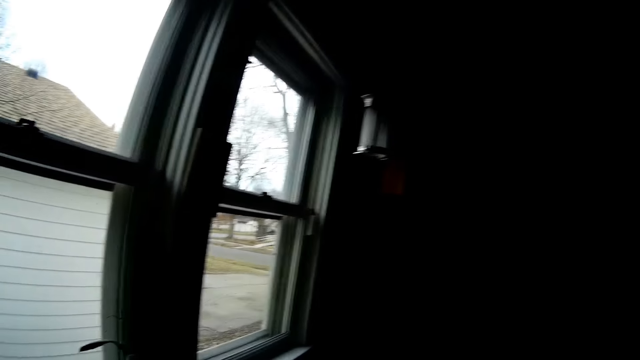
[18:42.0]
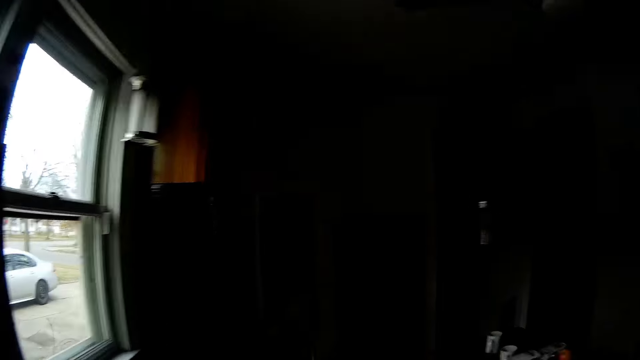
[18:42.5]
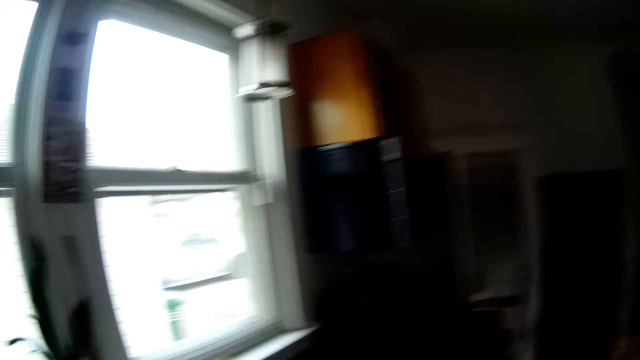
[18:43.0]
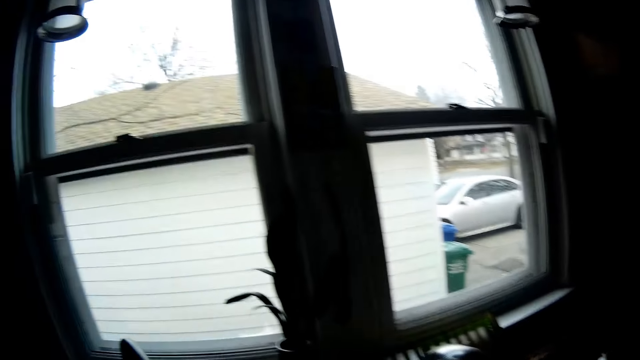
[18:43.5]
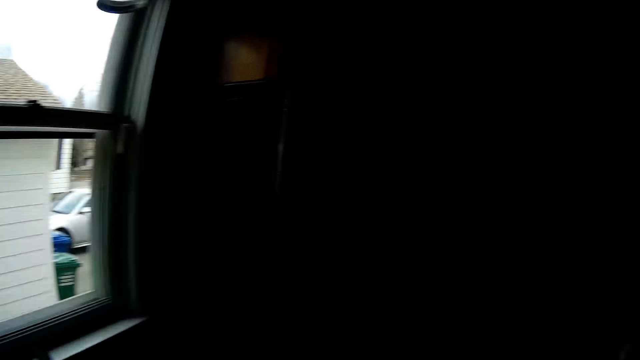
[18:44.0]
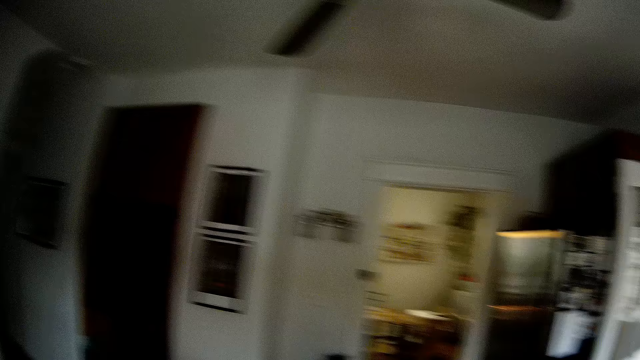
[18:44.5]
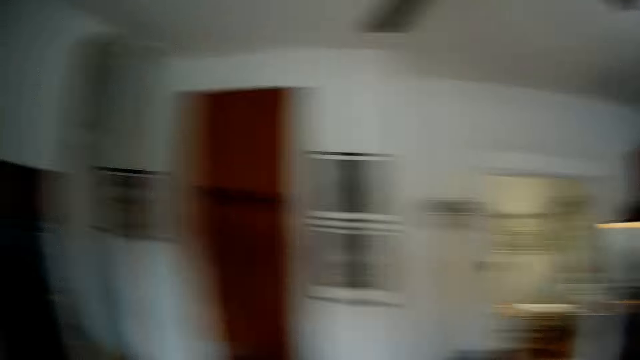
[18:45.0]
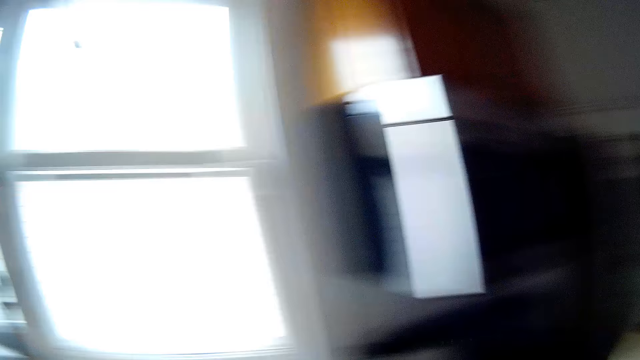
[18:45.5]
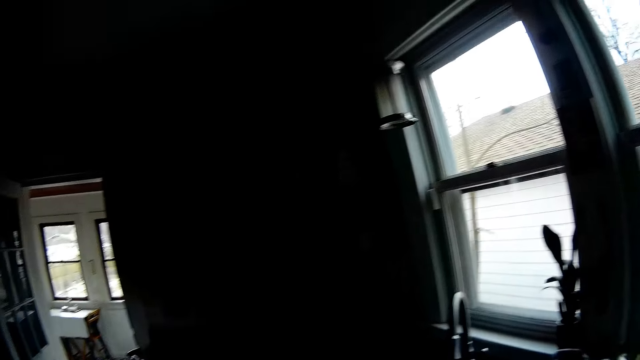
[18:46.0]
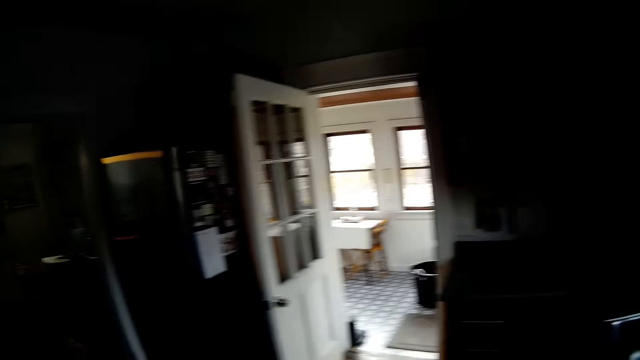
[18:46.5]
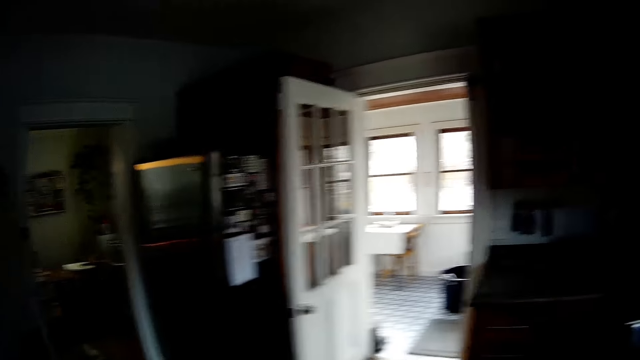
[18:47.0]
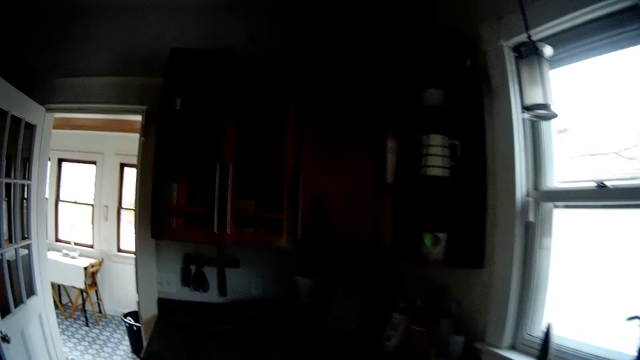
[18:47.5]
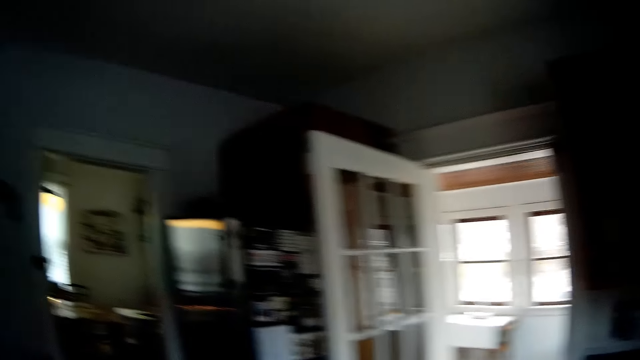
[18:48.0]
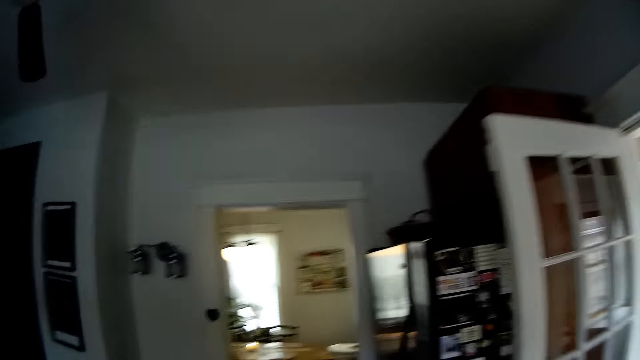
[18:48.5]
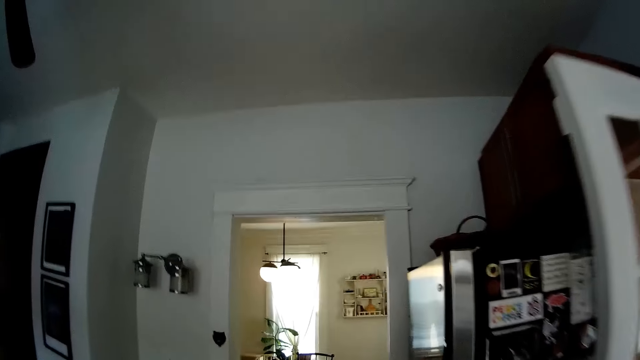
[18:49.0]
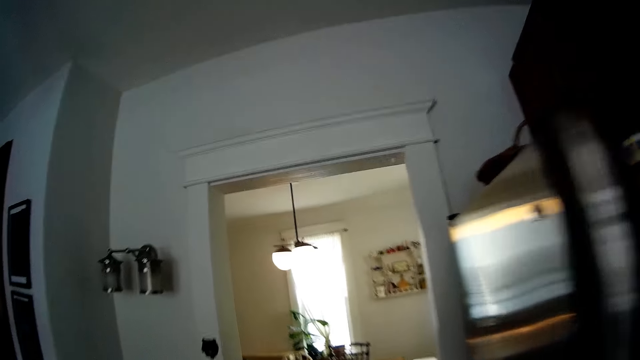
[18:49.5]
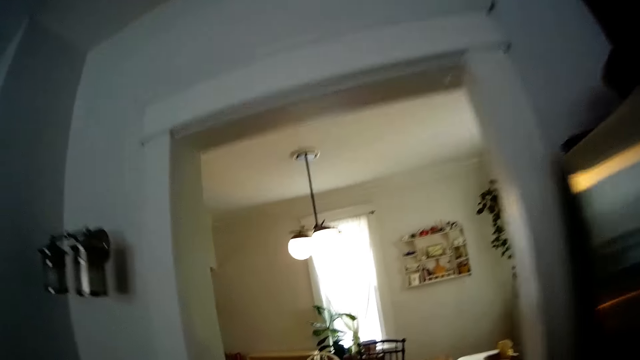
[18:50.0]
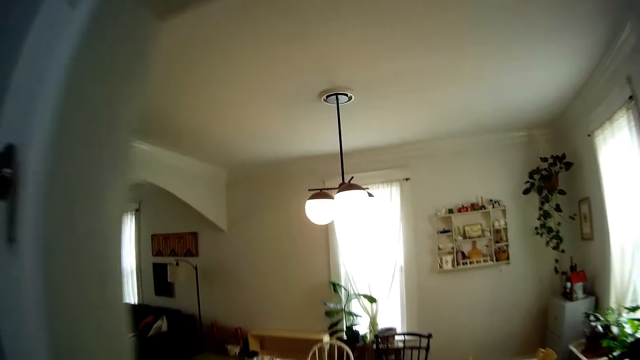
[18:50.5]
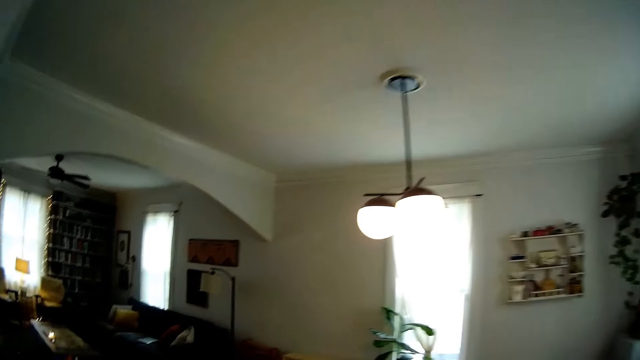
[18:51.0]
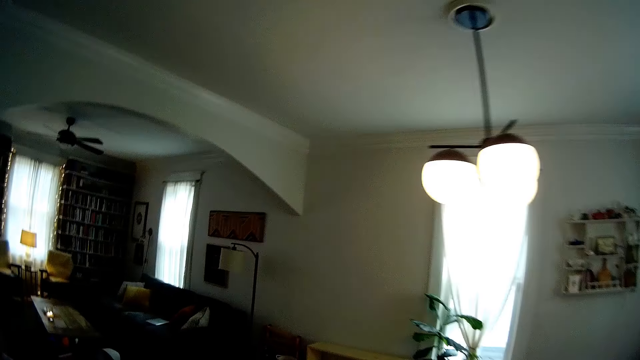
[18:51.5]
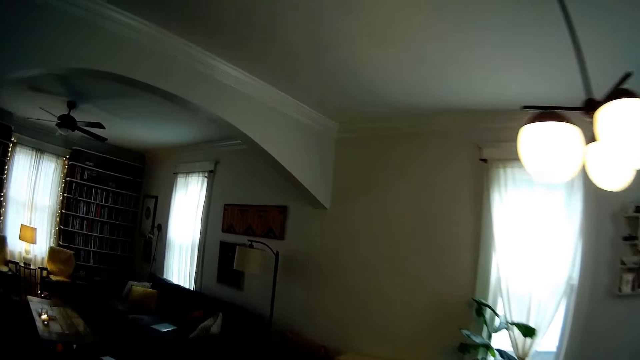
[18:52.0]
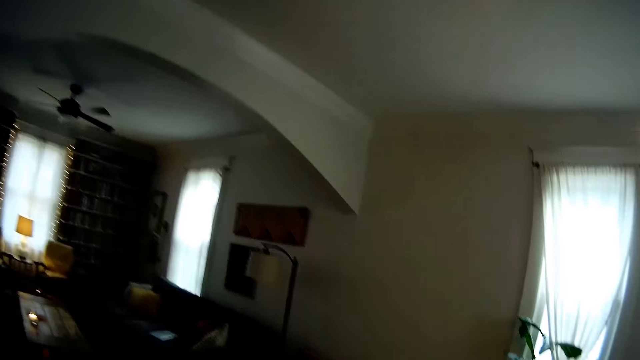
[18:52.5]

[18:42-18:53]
The camera wearer looks through the window. They look around. They walk to the living room.

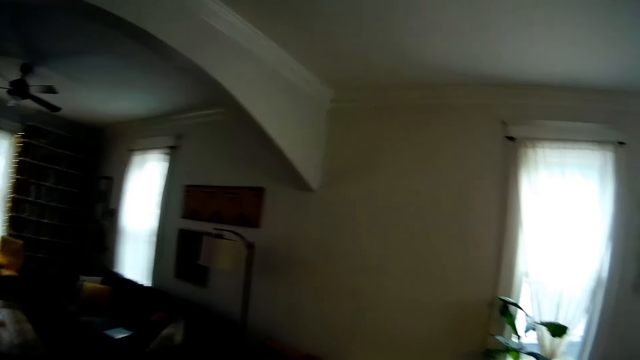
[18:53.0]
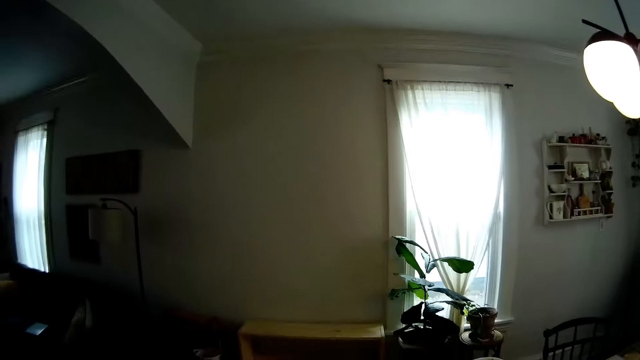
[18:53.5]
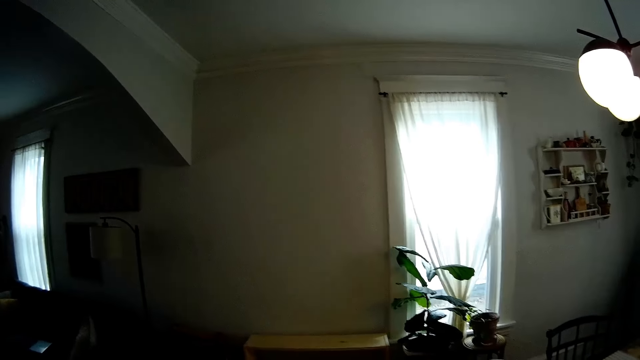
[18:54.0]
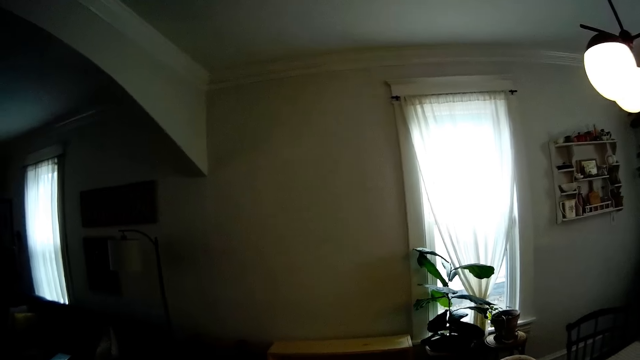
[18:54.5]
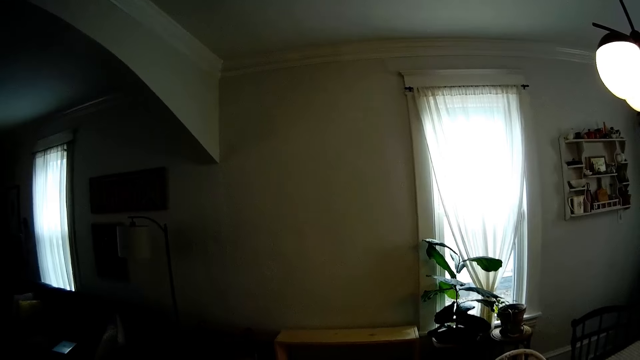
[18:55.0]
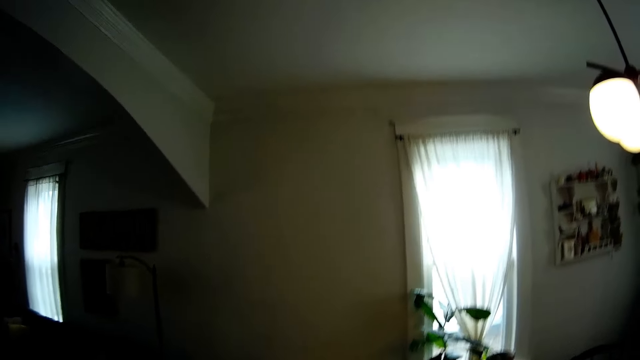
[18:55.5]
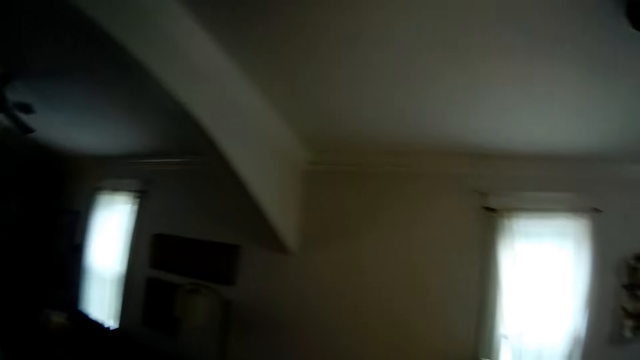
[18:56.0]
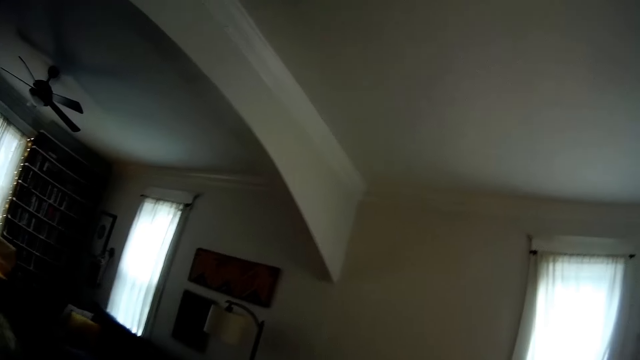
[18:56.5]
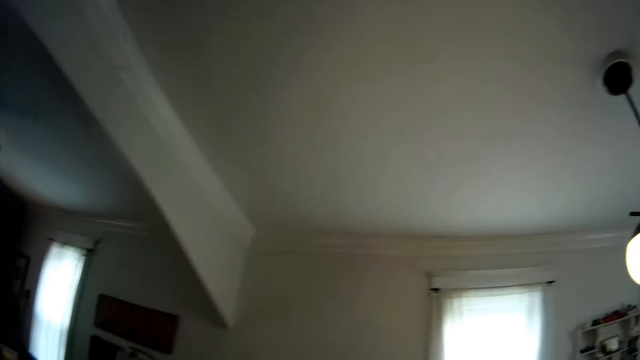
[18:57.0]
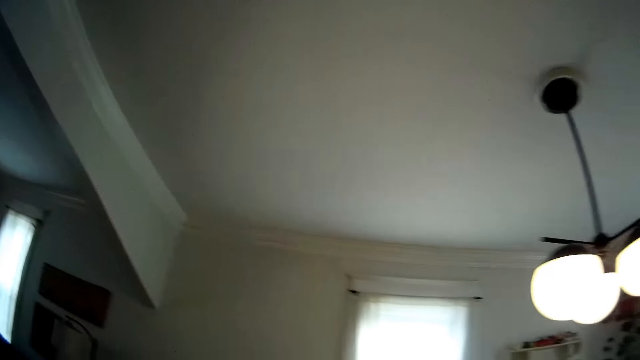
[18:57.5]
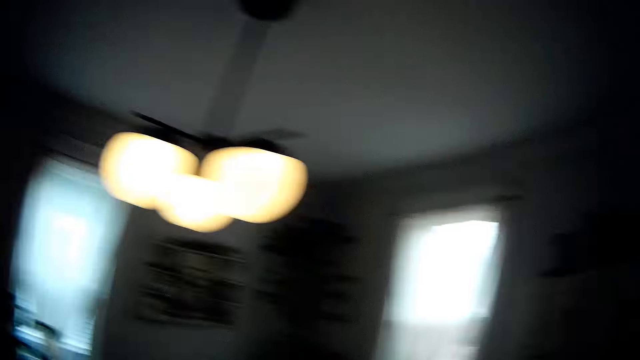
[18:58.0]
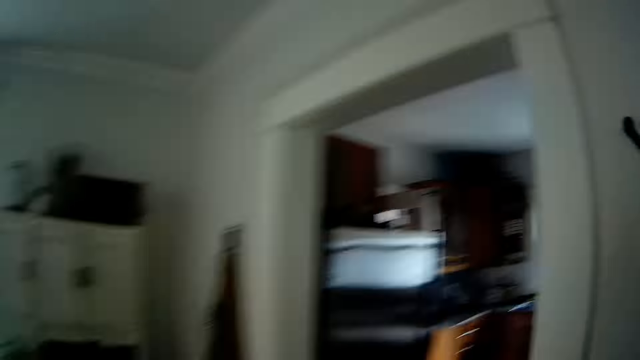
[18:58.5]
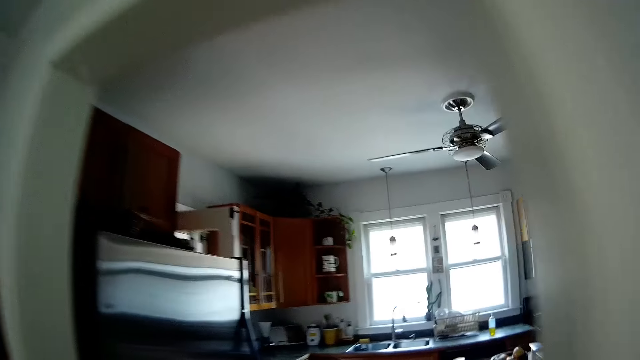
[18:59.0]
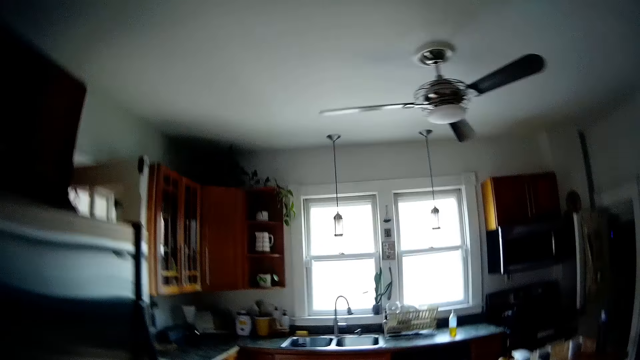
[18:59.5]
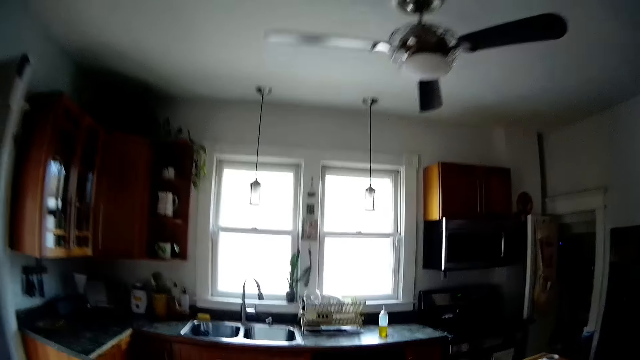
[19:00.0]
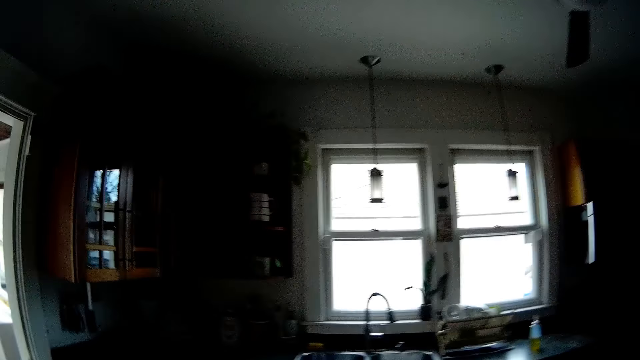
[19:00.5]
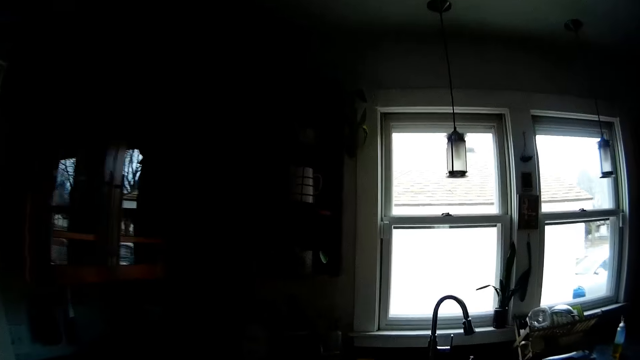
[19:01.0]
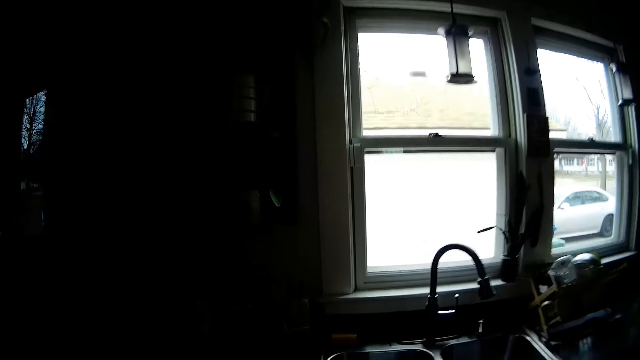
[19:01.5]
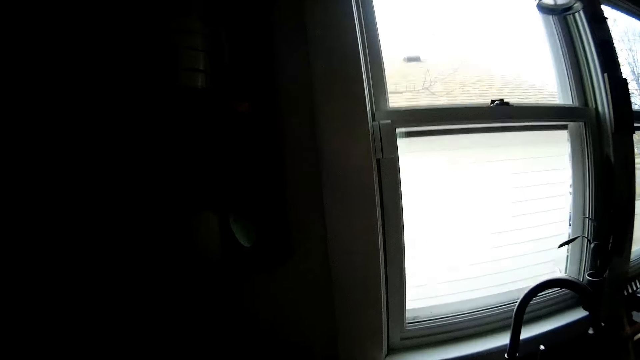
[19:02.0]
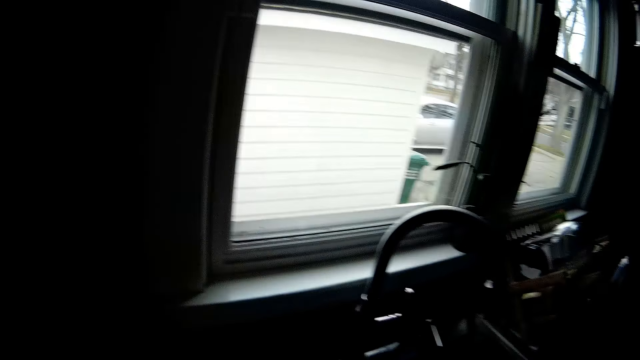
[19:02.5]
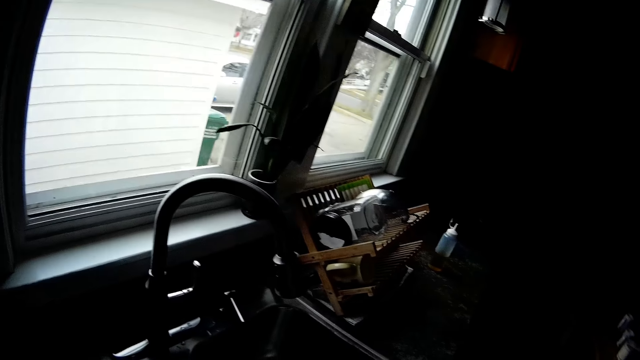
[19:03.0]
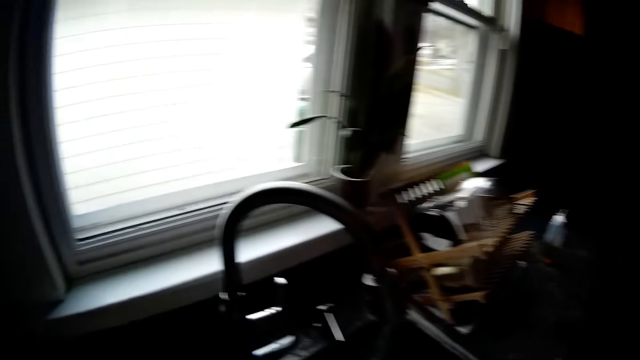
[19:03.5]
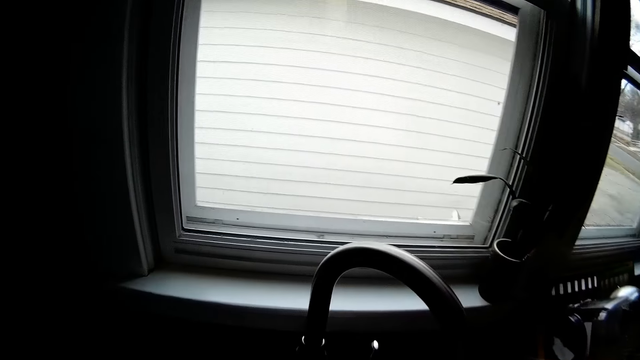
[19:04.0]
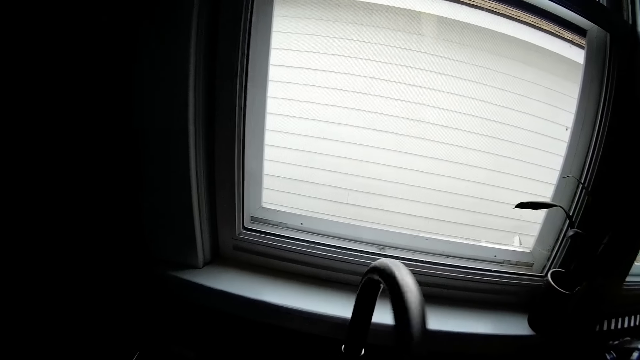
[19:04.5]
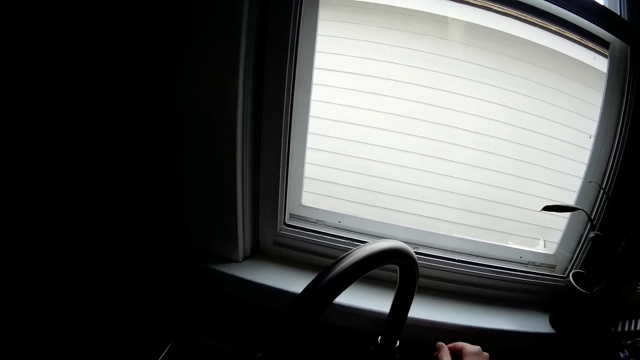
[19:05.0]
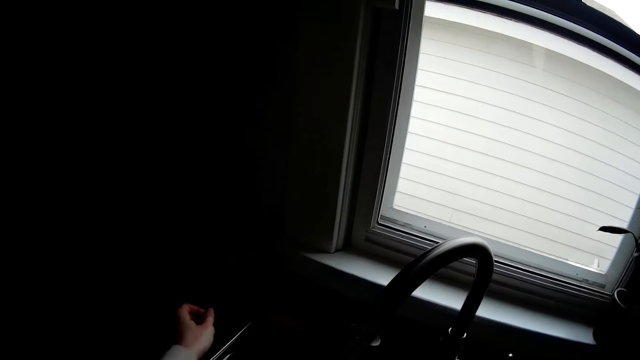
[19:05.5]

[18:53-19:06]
The camera wearer looks at the dining room window. They look at the ceiling. They walk back to the kitchen. They look at the tap and utensil rack. They turn the tap with the right hand.
